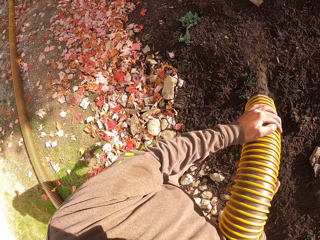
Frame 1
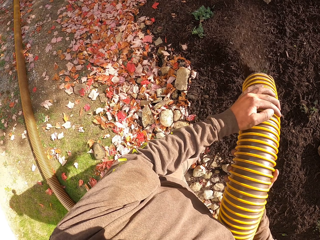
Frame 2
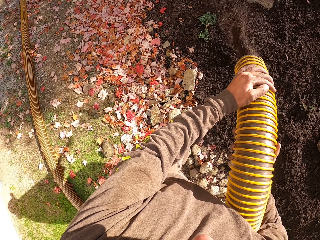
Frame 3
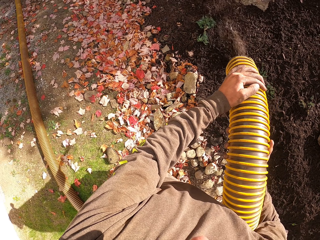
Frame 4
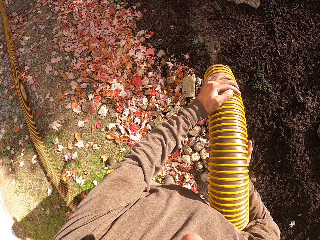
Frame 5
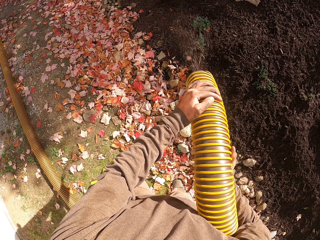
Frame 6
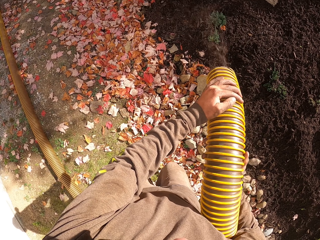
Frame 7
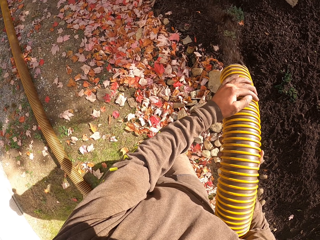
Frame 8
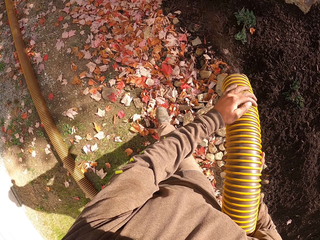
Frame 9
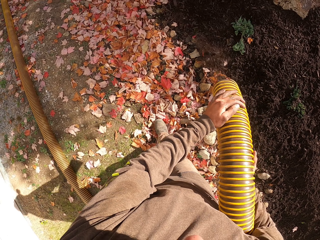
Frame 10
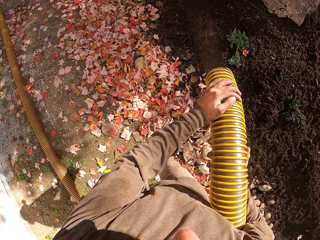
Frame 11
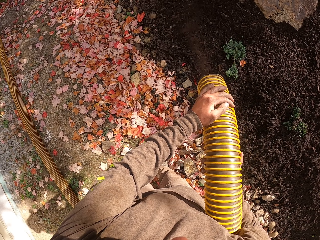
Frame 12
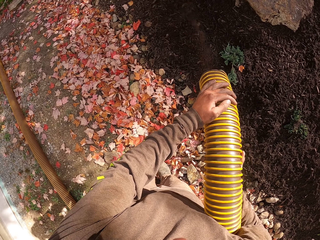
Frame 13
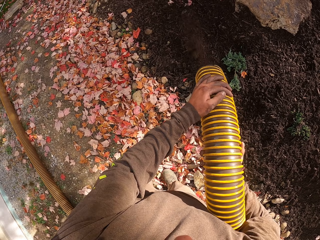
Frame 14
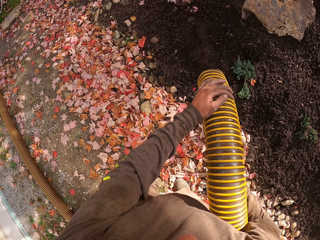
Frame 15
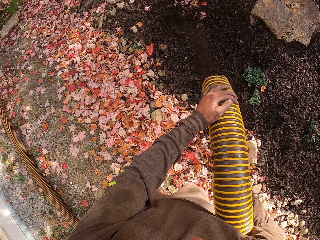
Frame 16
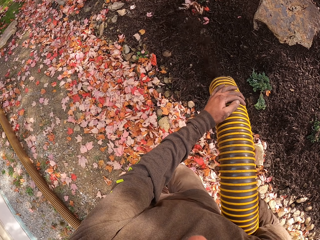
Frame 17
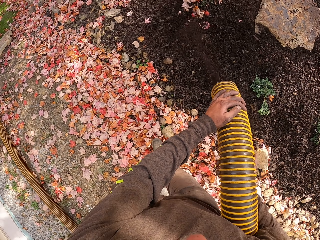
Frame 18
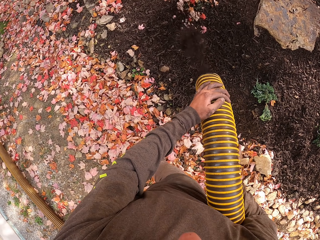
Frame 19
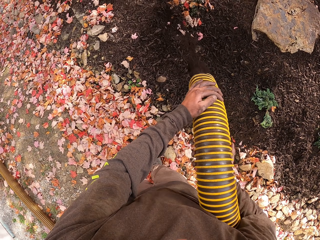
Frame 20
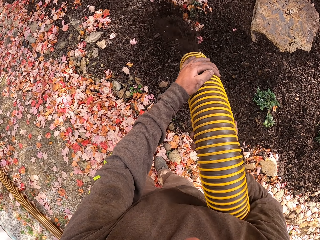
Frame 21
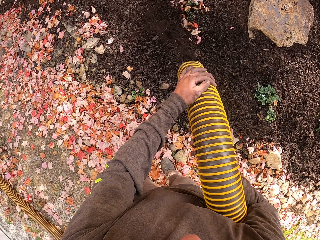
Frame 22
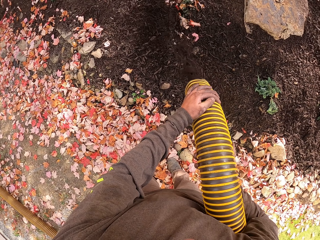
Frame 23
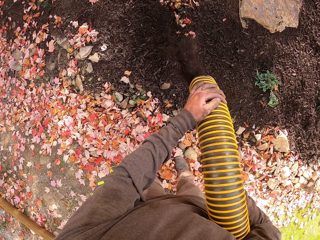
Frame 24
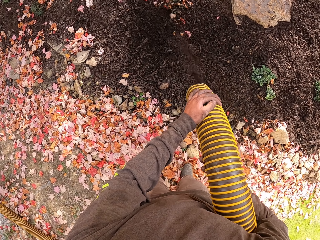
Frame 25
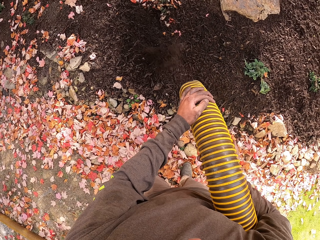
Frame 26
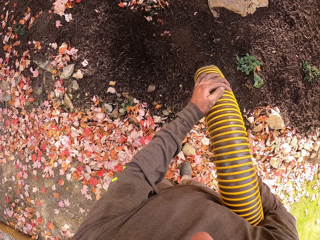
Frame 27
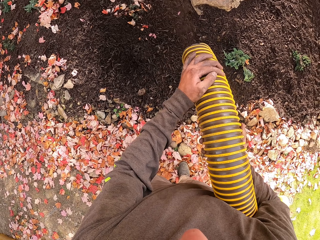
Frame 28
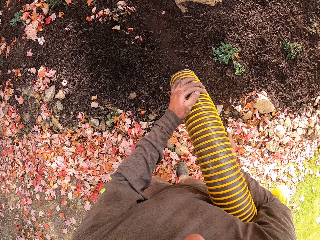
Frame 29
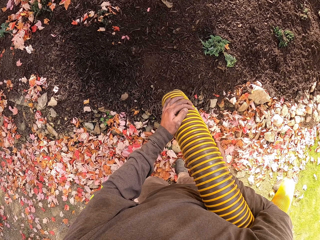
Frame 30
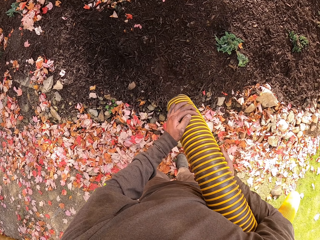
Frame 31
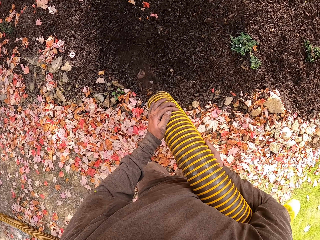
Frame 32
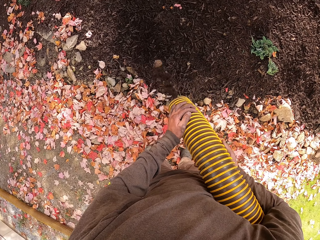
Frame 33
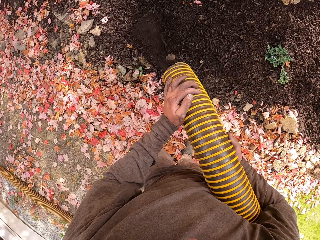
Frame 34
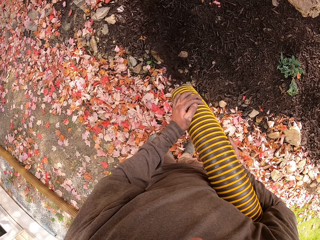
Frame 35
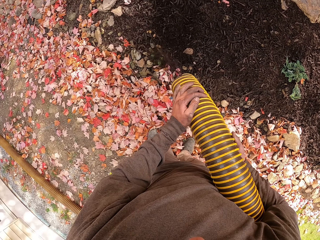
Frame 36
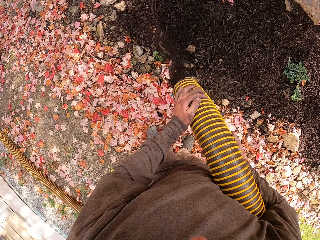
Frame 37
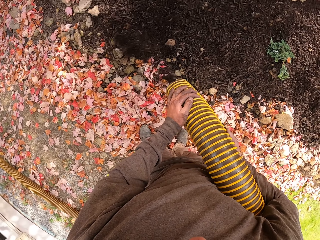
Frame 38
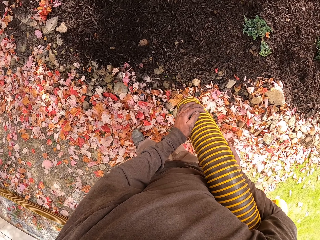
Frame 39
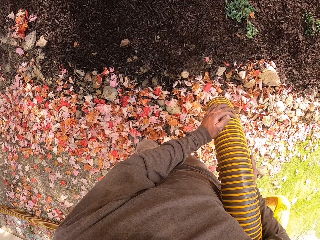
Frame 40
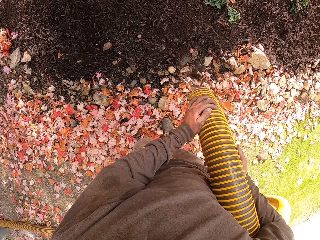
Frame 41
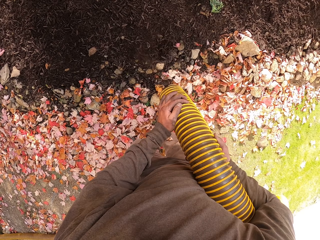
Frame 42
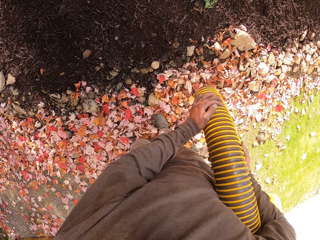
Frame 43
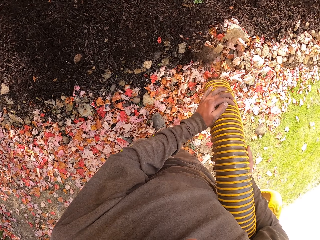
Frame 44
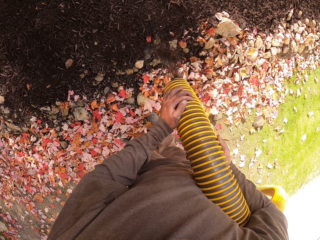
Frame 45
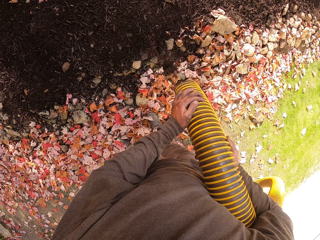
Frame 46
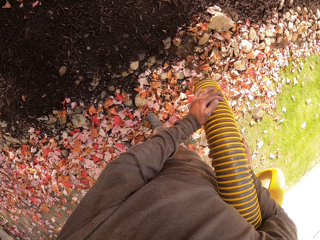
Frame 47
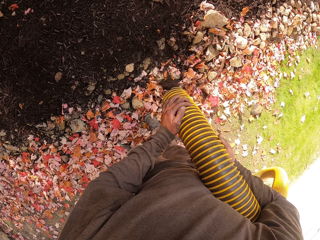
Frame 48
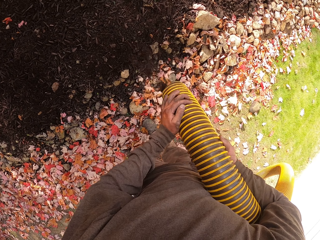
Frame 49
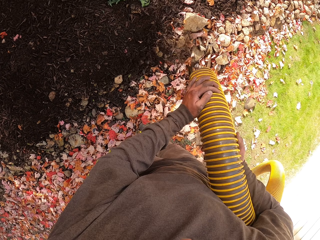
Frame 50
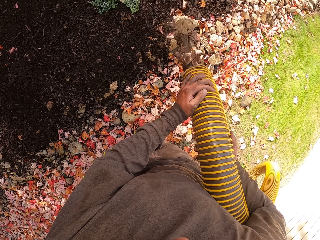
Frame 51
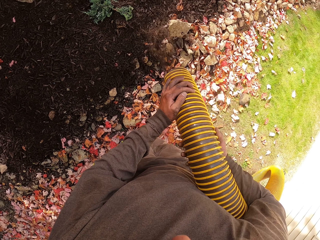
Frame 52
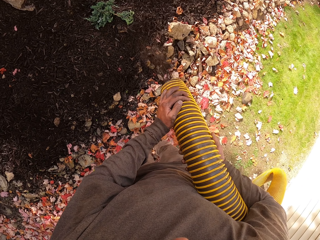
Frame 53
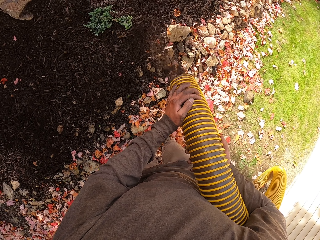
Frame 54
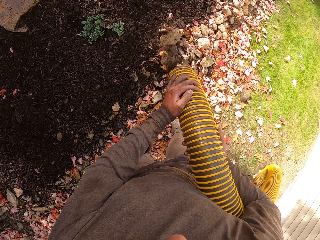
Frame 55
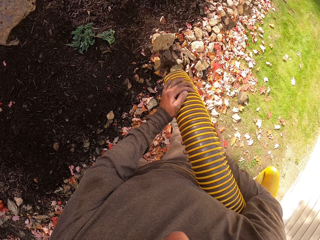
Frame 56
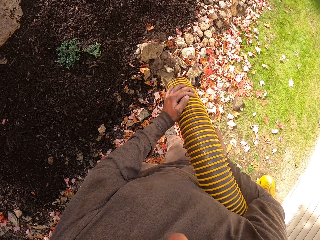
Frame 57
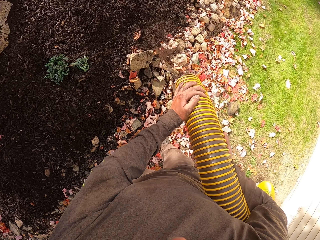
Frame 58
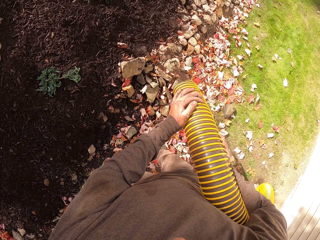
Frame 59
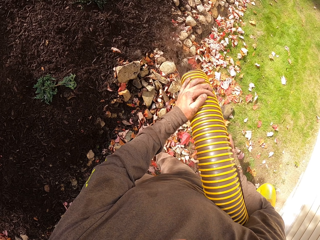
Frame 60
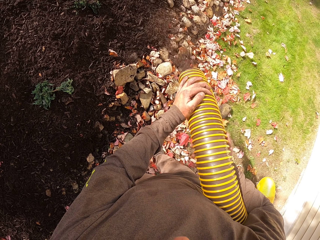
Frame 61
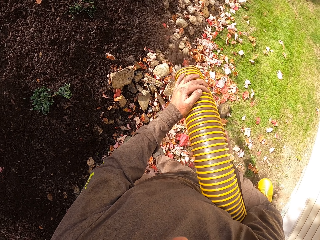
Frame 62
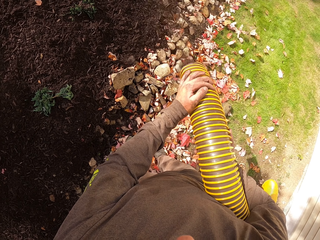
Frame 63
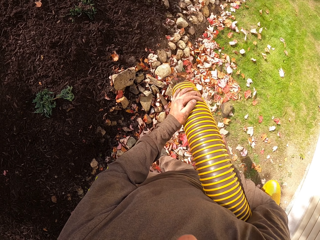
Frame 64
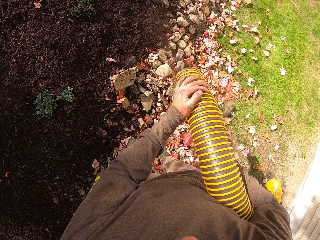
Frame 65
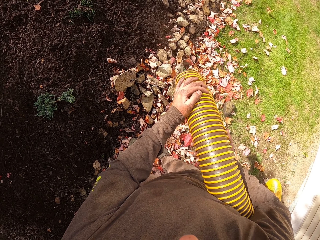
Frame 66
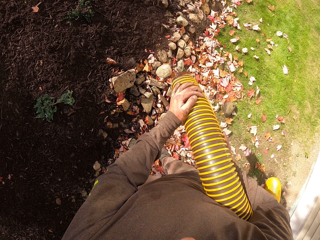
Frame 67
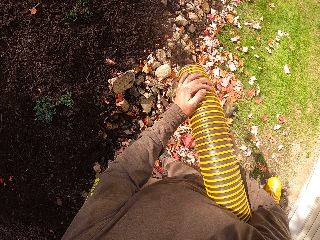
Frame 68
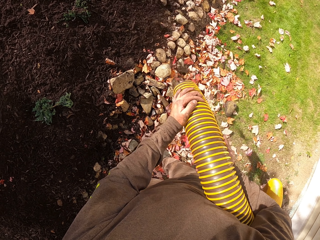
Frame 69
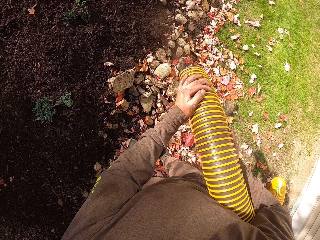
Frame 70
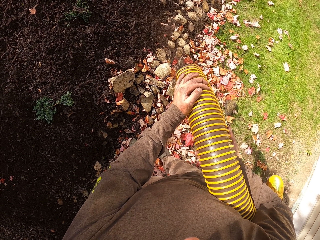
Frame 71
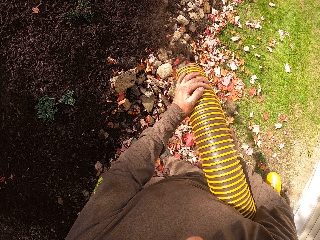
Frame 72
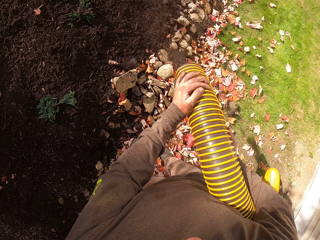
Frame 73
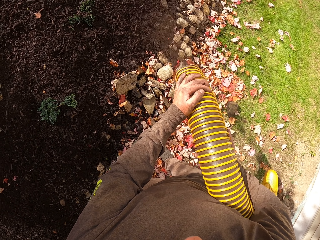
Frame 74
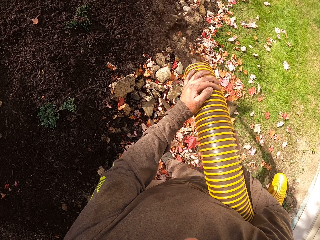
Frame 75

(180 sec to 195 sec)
The camera wearer walks around. They hold the plastic pipe.

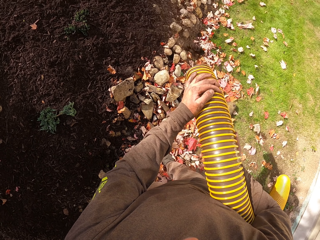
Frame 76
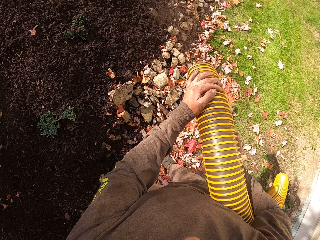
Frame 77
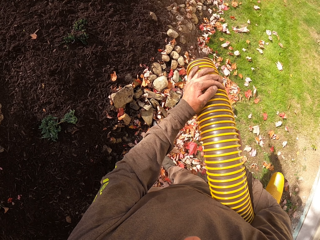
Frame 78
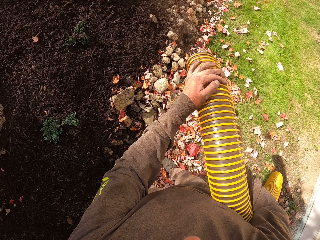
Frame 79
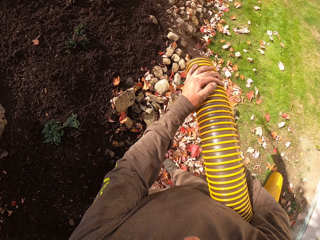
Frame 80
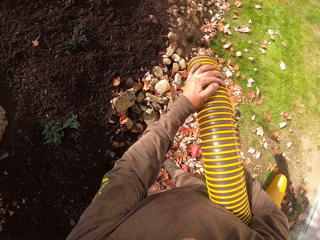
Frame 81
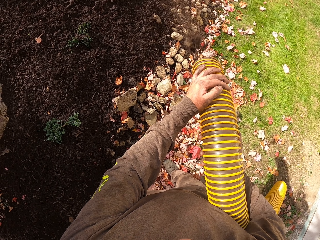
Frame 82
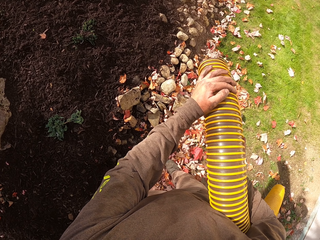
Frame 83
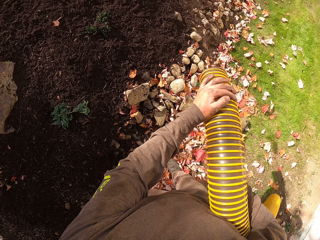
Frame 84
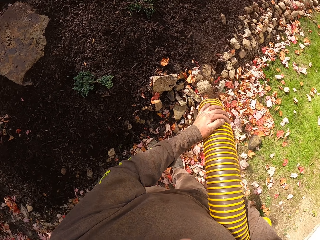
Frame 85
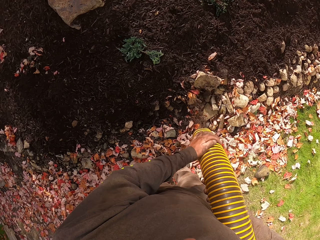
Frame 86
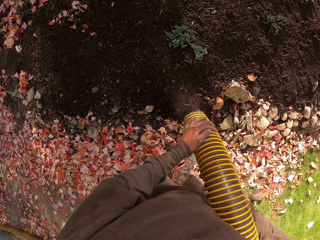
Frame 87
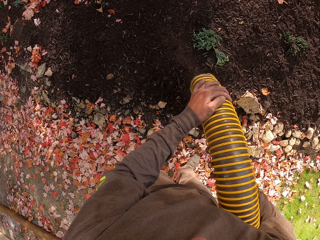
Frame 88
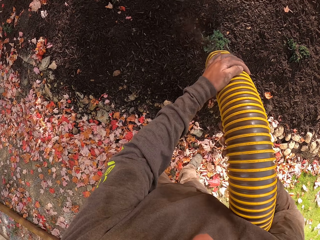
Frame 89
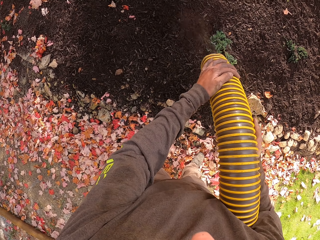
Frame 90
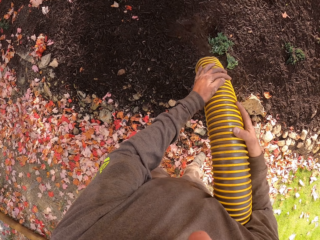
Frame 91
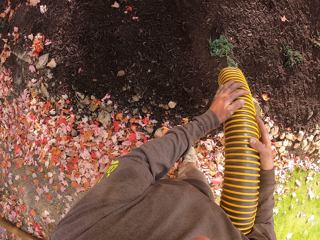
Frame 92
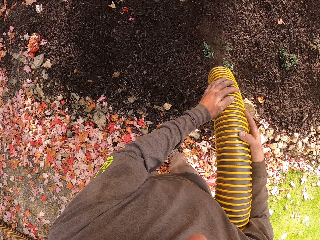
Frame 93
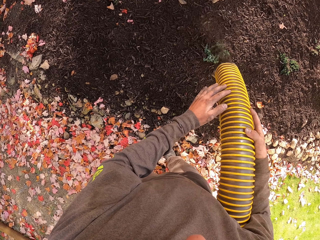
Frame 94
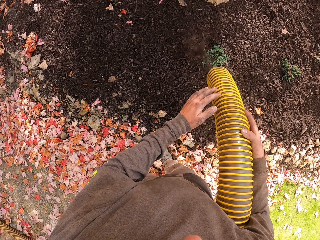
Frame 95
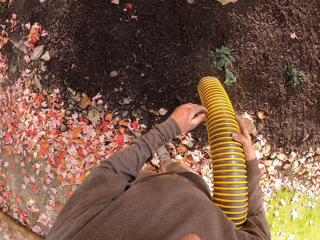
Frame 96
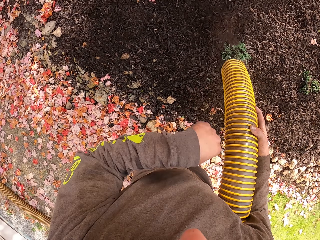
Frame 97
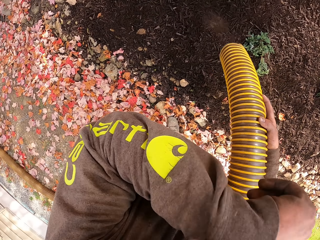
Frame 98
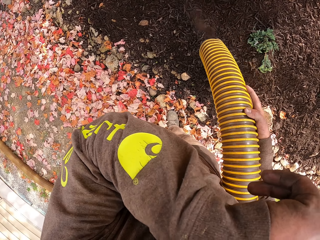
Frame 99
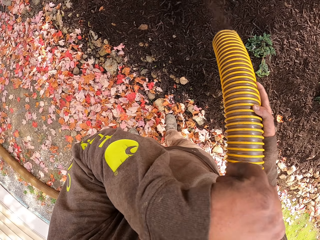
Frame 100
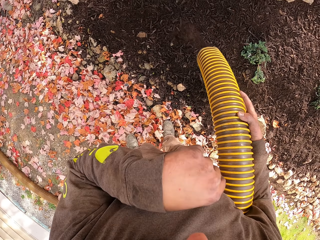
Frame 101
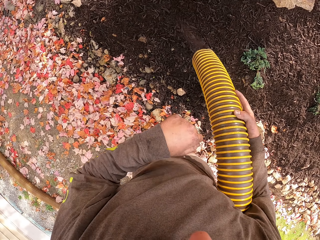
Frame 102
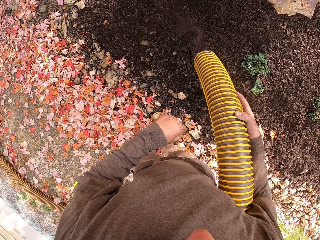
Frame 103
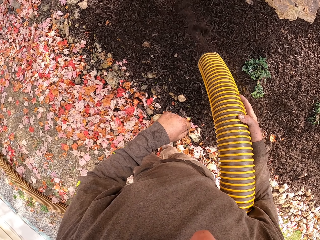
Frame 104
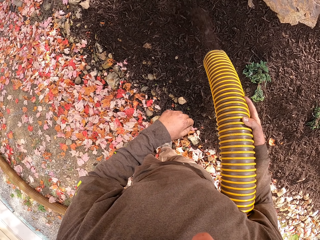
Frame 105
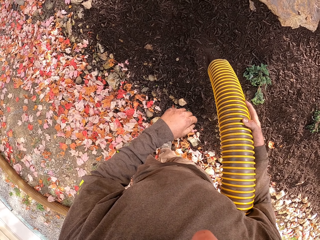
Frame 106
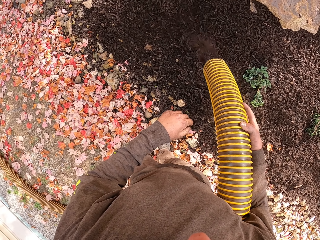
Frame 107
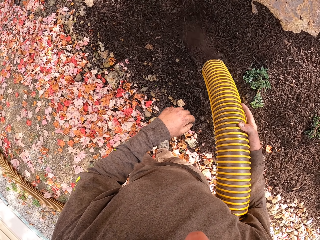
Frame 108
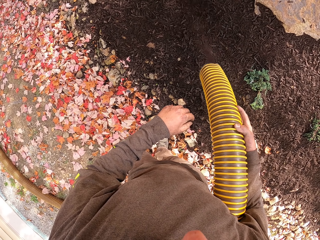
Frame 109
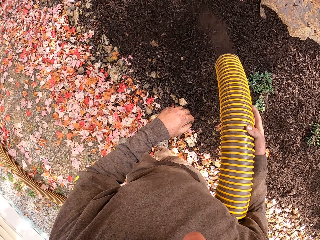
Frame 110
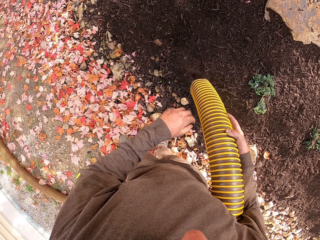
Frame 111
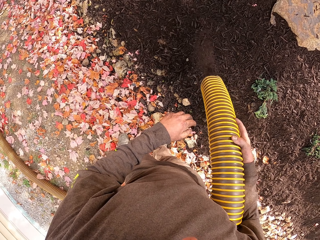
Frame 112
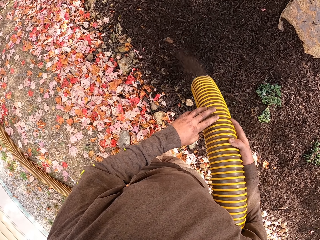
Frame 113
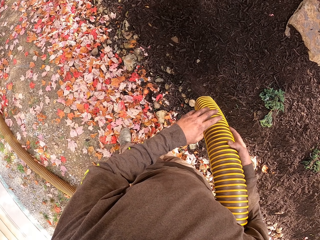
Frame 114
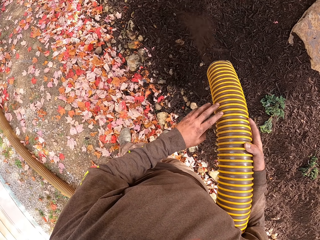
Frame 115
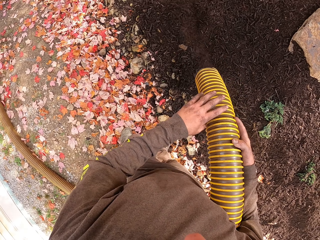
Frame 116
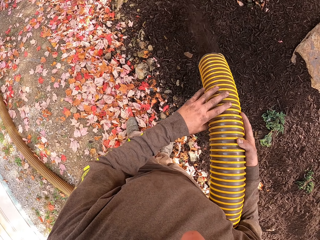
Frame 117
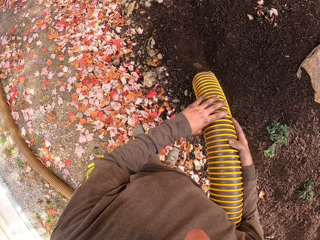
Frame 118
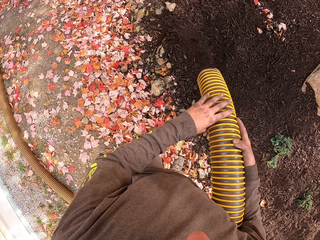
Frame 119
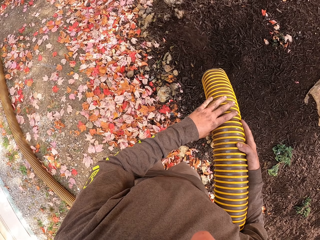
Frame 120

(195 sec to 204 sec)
The camera wearer stands on the petals. He moves a hand, swings the pipe and releases his left hand from the pipe. He lifts his left hand. He wipes the face with his left hand. He holds the pipe with the right hand. He lowers his left hand. He swings the pipe. He touches the pipe with his left hand.
